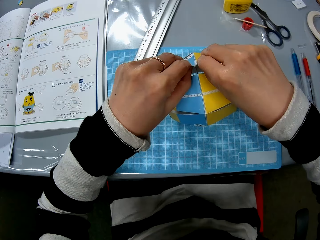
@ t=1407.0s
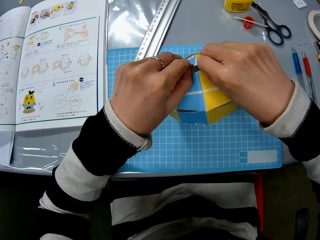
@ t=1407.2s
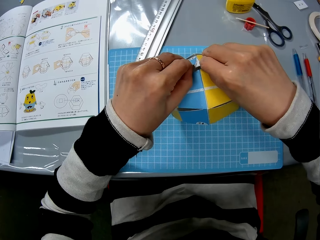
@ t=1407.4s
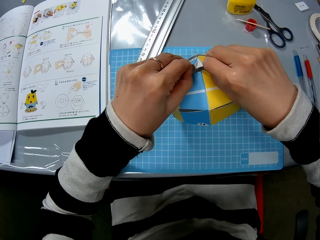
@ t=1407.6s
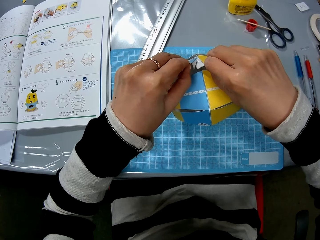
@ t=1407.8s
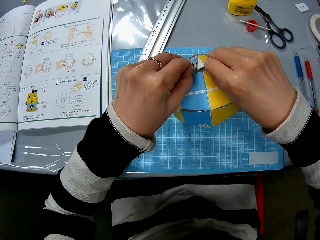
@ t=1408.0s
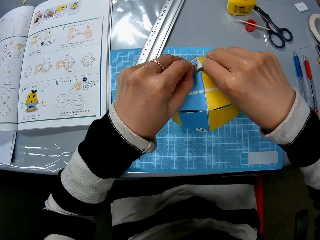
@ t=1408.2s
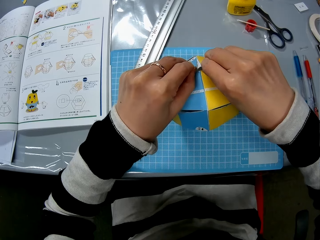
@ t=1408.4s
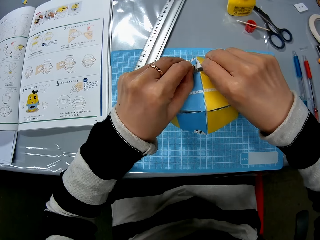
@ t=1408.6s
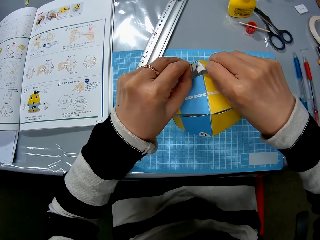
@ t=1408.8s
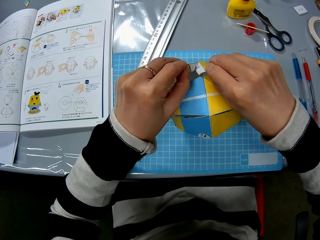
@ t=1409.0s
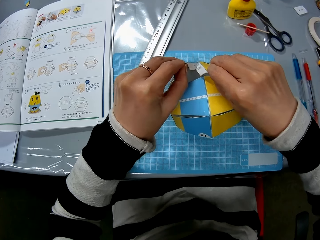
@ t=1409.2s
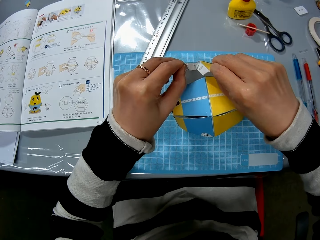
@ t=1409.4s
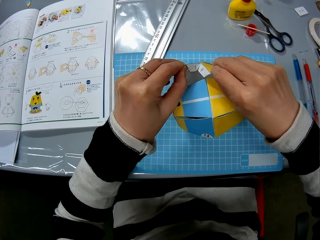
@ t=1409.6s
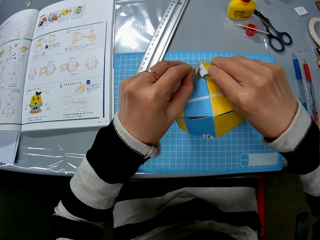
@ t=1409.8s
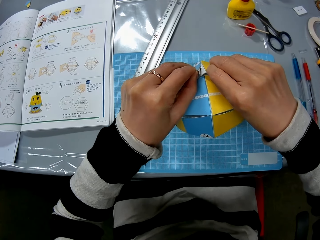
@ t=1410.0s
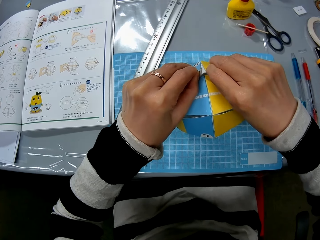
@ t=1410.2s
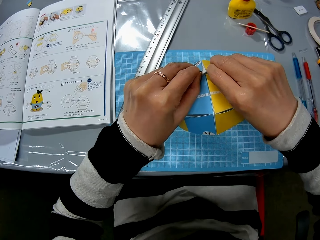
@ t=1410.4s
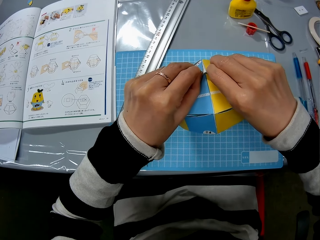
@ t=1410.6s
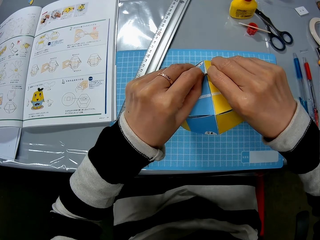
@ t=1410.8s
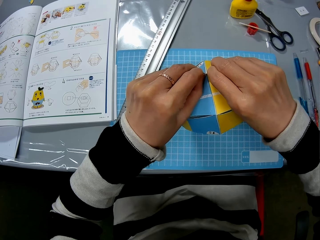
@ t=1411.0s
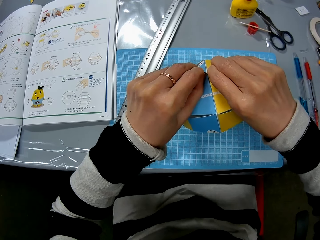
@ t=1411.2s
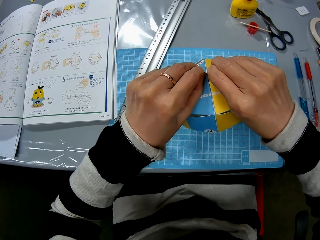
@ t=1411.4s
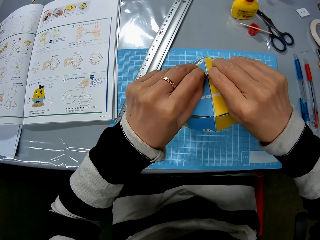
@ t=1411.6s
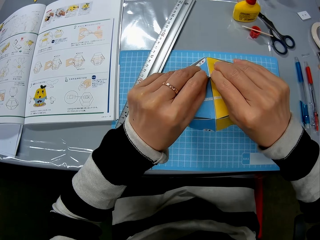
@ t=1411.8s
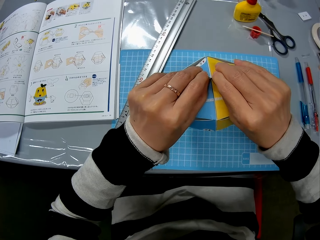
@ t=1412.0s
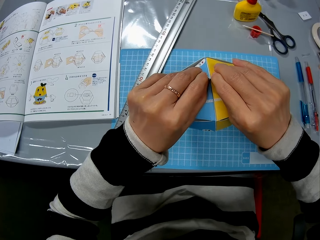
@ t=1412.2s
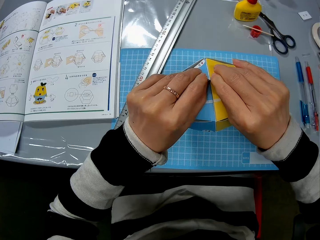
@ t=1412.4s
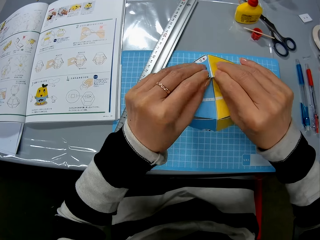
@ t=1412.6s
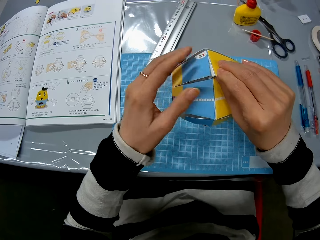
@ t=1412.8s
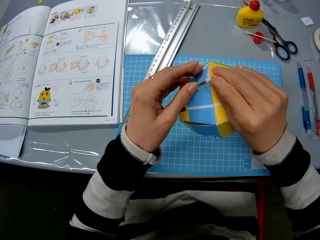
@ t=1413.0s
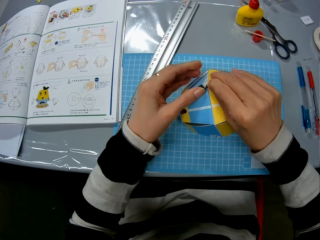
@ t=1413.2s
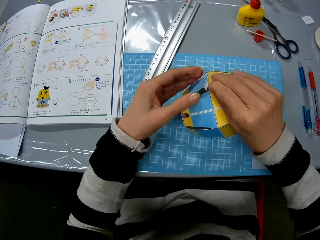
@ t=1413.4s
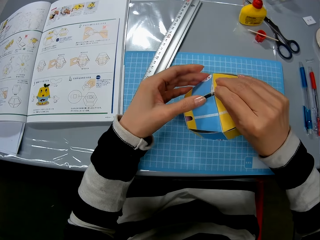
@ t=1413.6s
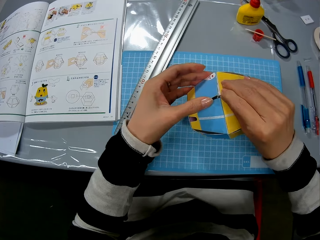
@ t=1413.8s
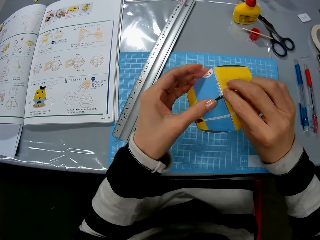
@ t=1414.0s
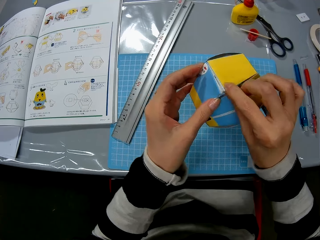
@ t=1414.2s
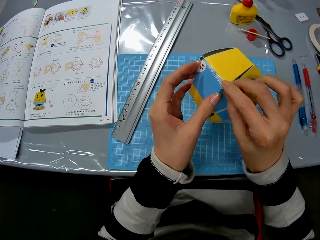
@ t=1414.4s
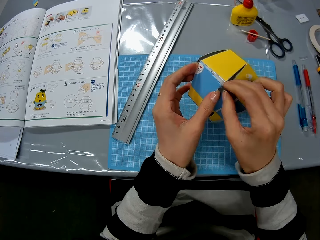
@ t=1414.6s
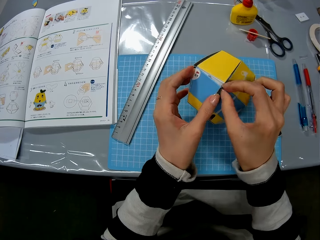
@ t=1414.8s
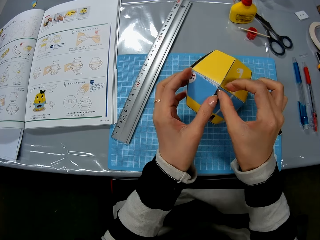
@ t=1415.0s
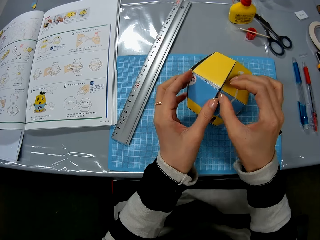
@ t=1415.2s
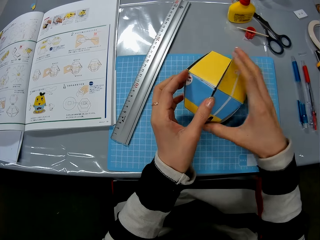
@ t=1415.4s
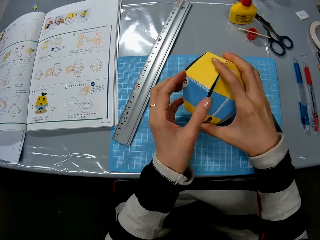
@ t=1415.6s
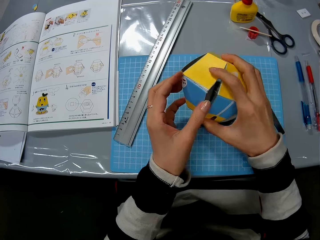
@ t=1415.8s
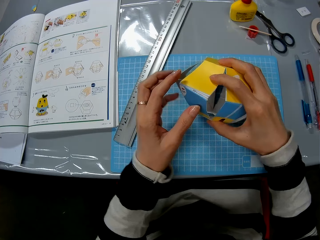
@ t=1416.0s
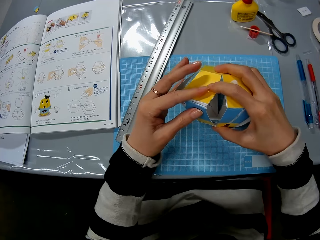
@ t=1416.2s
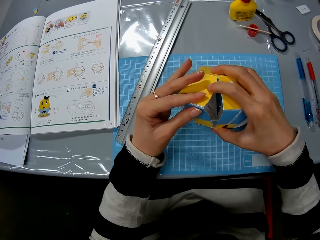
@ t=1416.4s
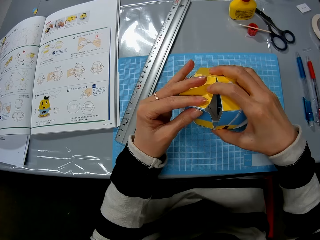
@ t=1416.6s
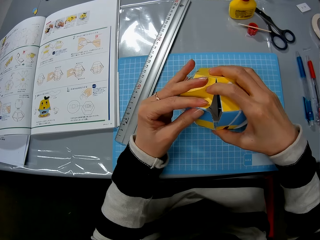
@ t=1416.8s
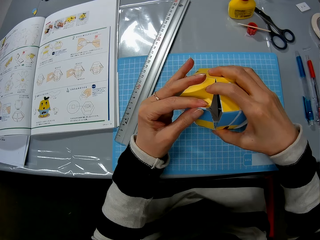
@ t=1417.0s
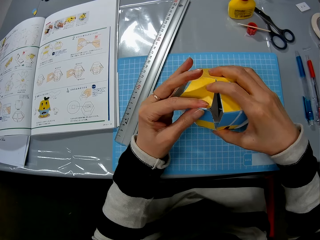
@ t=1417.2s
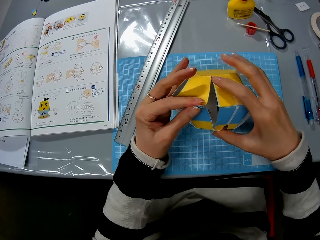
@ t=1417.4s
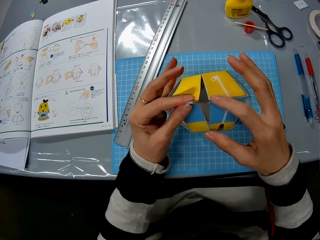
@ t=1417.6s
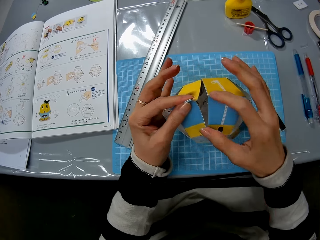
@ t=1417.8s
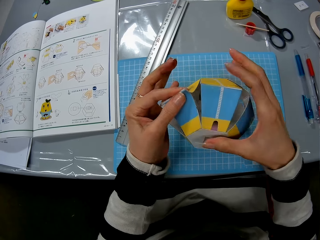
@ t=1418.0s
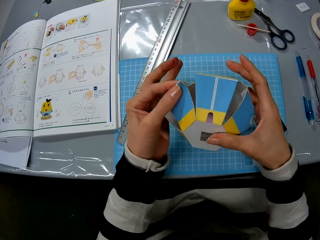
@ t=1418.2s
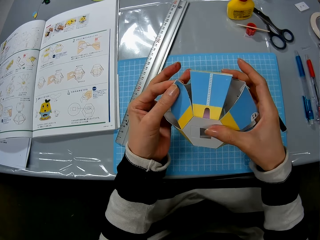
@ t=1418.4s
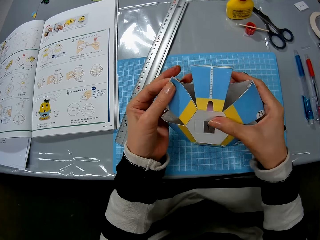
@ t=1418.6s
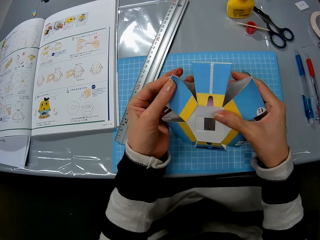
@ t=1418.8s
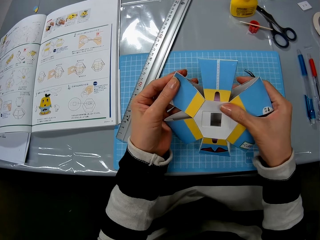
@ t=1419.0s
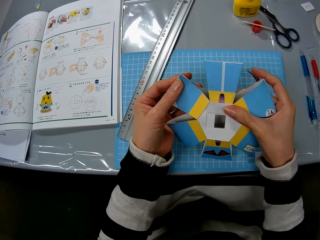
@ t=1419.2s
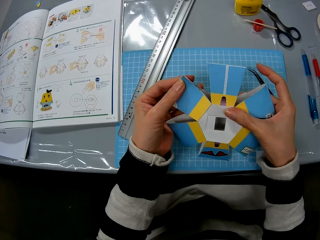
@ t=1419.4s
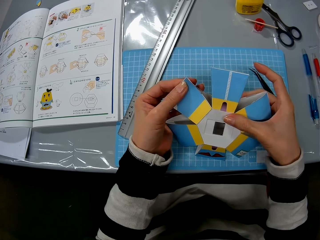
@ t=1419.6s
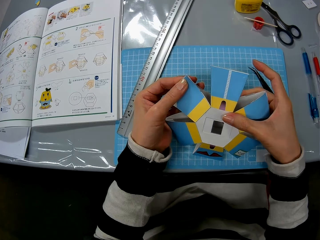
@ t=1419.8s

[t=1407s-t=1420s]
The camera wearer sticks the cardboard craft. They stare at the cardboard craft. They turn the cardboard craft. They squeeze the wooden craft.

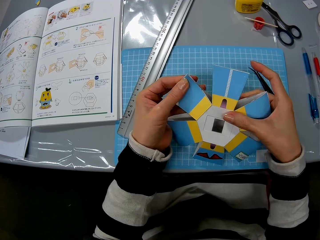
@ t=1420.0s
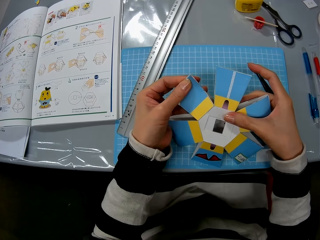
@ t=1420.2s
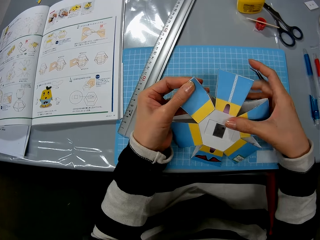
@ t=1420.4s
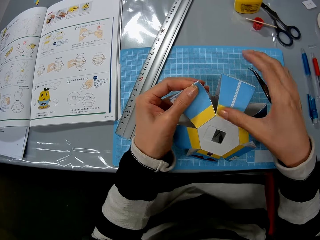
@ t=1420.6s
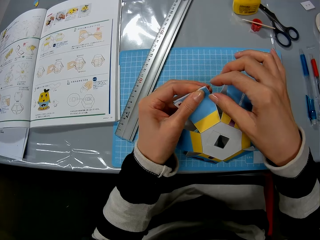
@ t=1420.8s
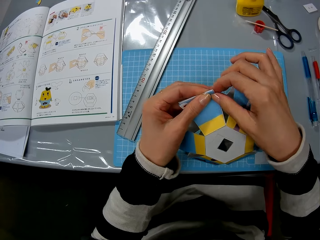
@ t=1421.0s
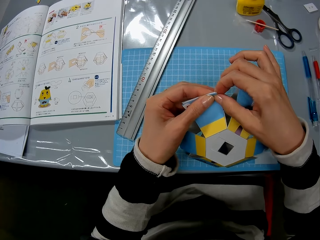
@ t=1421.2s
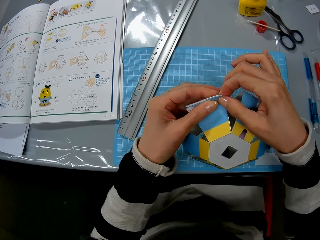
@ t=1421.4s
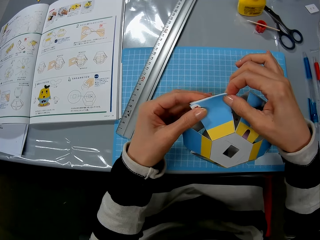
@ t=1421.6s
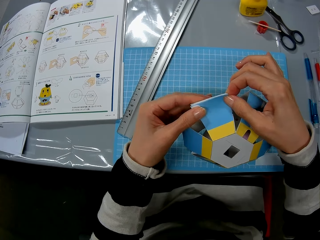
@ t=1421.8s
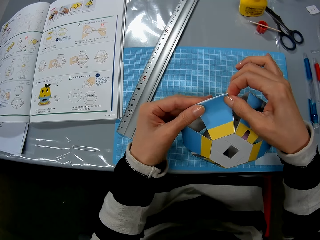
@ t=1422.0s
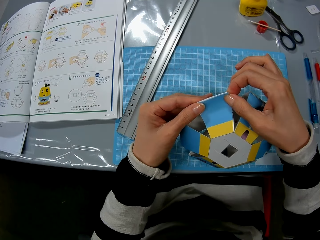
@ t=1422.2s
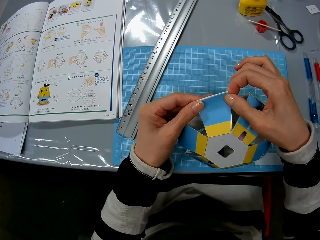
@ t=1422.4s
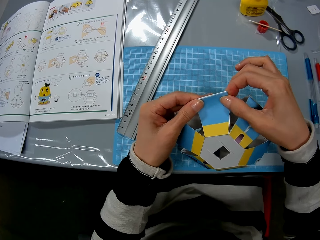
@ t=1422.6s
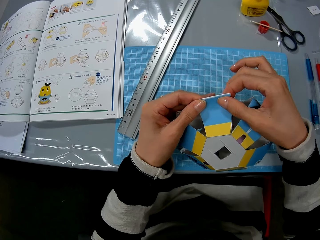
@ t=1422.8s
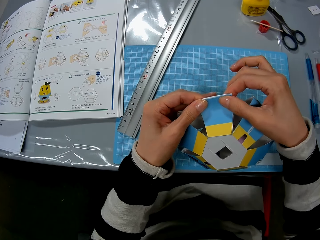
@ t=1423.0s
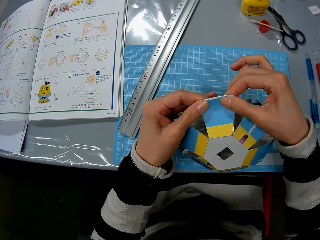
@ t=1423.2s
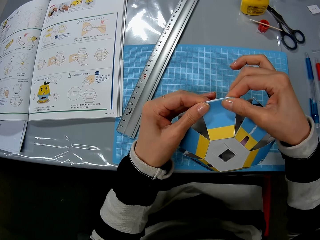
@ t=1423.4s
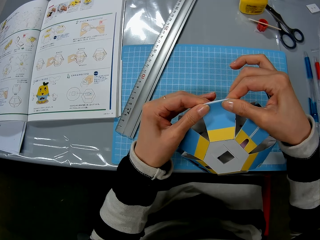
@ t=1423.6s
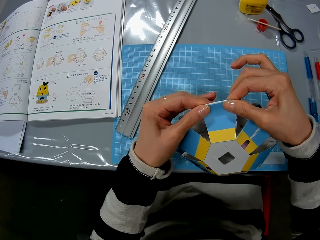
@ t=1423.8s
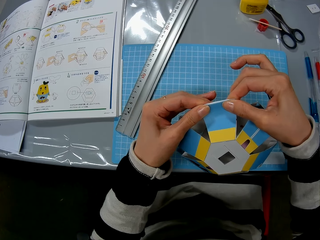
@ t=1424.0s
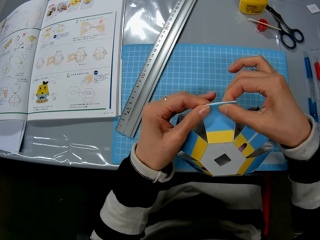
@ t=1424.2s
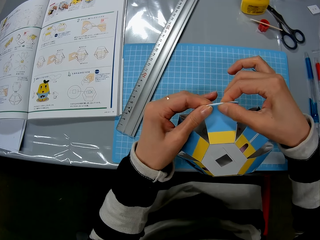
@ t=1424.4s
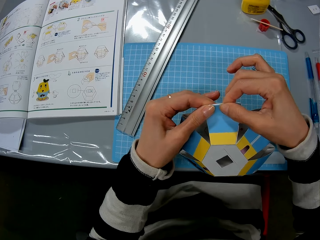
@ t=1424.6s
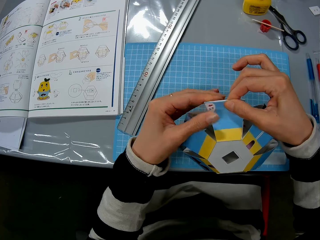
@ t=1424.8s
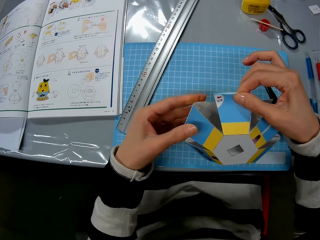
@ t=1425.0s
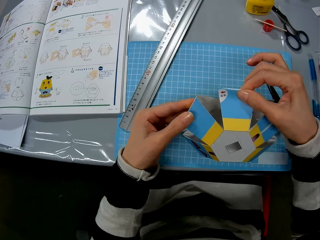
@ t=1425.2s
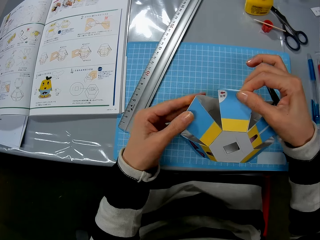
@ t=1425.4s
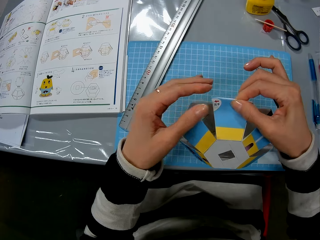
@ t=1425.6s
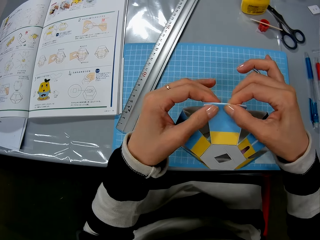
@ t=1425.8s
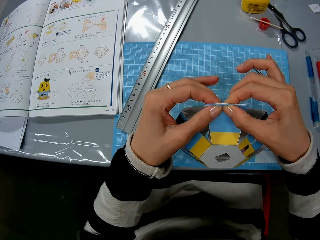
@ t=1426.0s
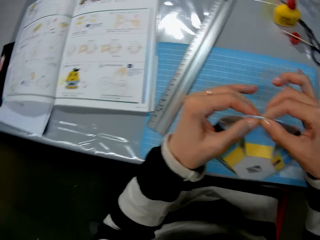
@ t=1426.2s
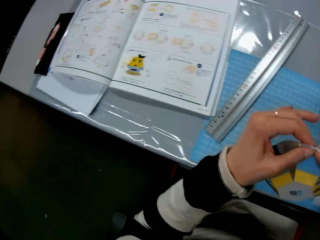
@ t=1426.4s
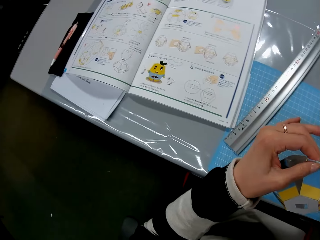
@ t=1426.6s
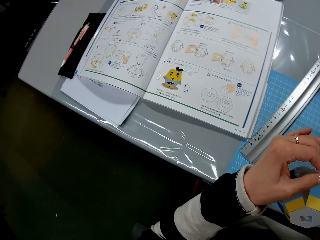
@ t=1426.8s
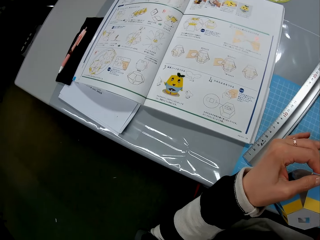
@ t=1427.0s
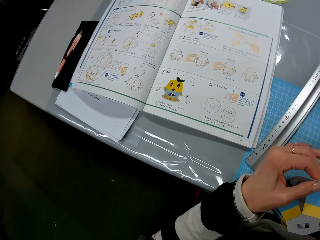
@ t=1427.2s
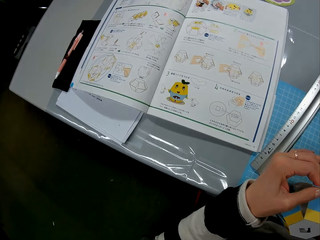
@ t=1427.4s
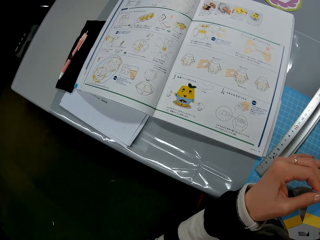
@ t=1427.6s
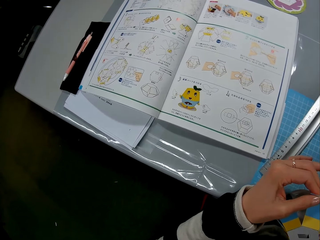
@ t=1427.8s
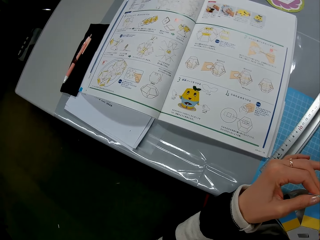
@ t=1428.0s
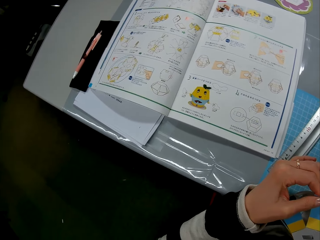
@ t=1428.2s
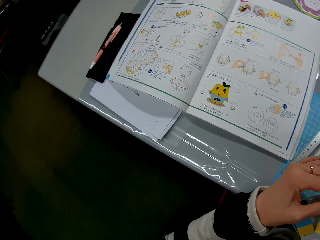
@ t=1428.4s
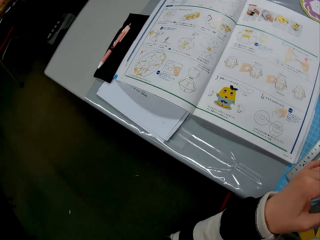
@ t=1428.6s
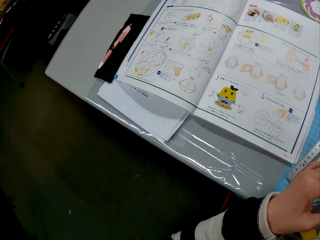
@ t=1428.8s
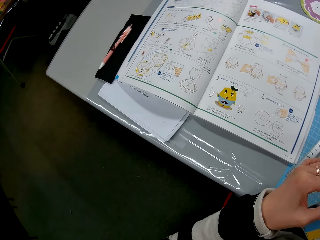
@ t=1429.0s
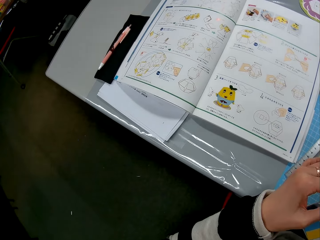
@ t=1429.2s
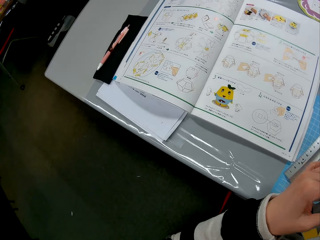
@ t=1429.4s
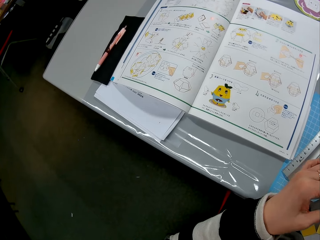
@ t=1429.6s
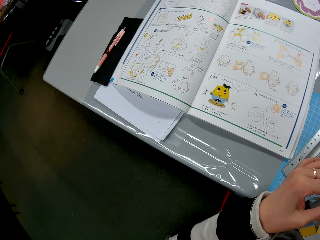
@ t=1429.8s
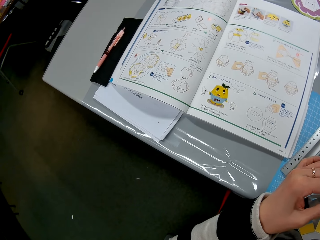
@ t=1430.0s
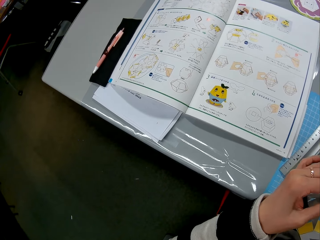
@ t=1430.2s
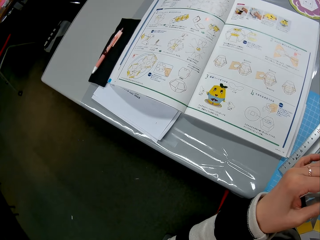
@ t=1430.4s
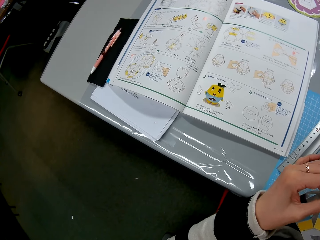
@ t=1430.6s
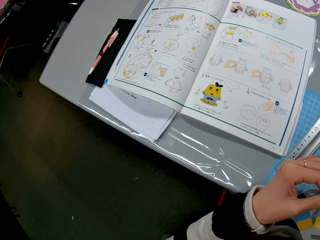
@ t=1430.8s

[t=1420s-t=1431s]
The camera wearer turns to a book on the table.
